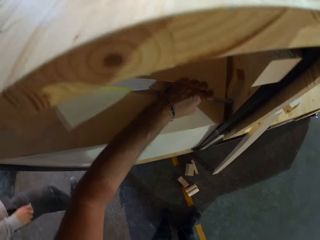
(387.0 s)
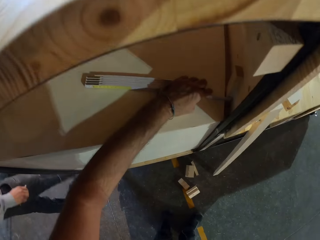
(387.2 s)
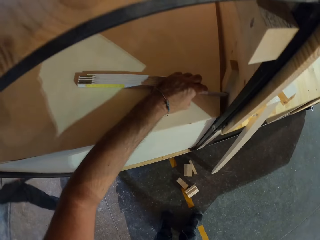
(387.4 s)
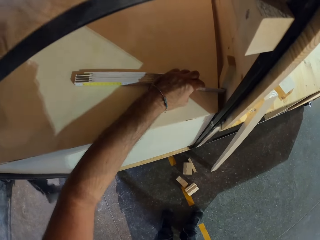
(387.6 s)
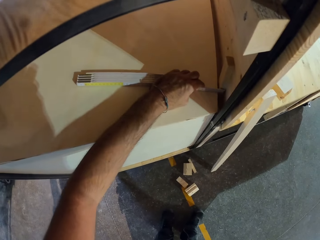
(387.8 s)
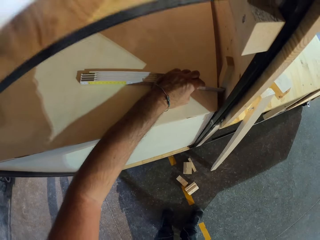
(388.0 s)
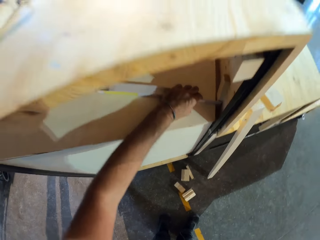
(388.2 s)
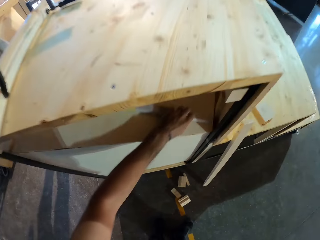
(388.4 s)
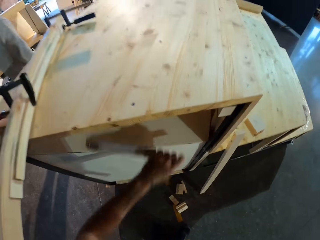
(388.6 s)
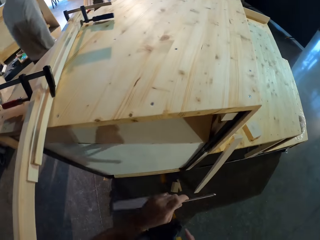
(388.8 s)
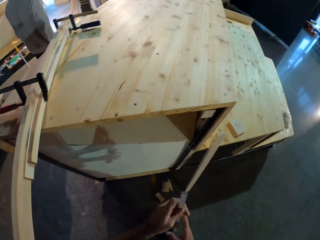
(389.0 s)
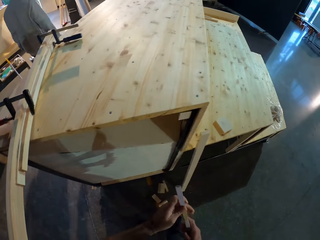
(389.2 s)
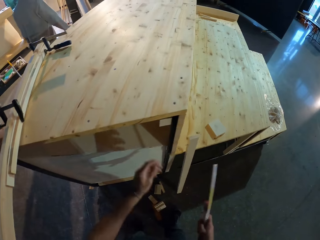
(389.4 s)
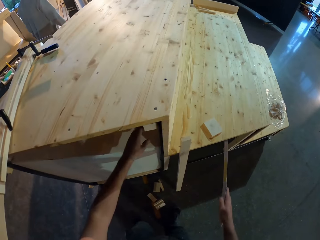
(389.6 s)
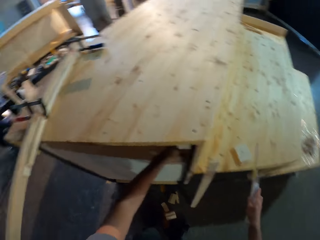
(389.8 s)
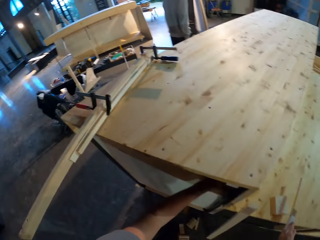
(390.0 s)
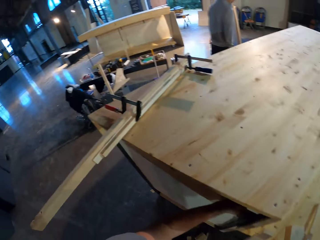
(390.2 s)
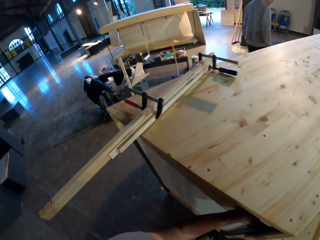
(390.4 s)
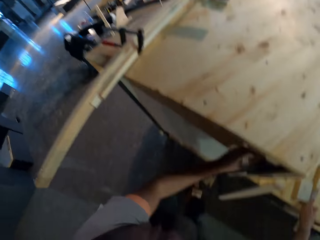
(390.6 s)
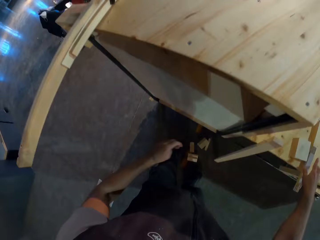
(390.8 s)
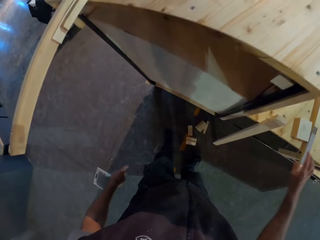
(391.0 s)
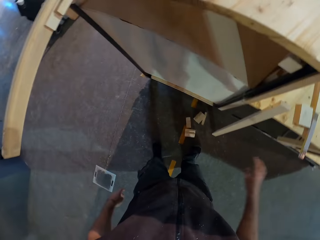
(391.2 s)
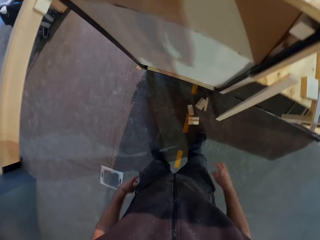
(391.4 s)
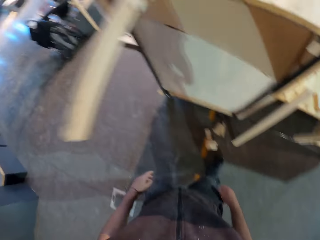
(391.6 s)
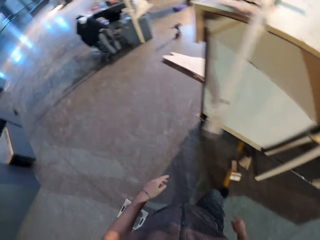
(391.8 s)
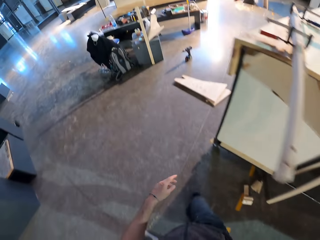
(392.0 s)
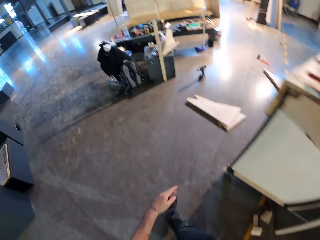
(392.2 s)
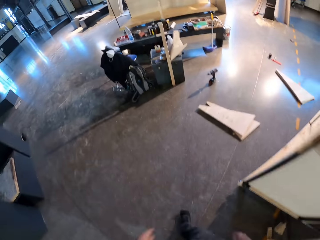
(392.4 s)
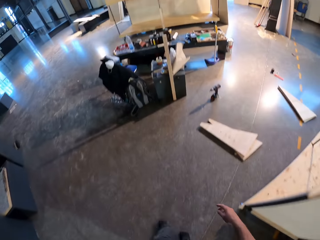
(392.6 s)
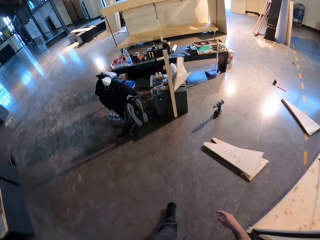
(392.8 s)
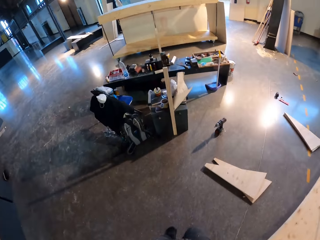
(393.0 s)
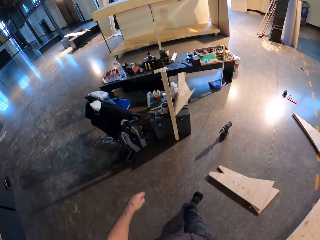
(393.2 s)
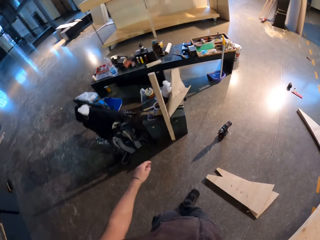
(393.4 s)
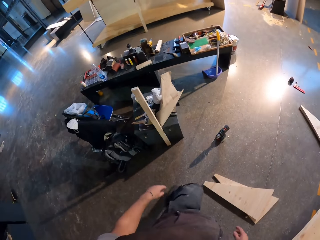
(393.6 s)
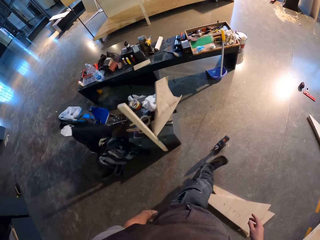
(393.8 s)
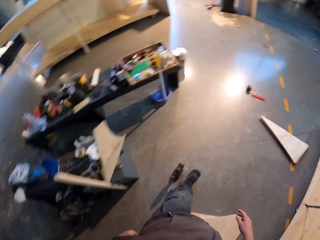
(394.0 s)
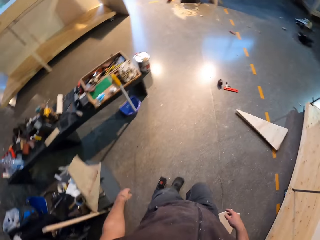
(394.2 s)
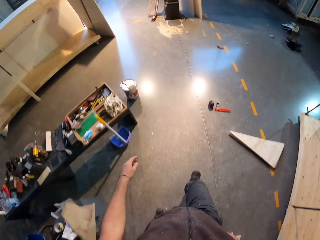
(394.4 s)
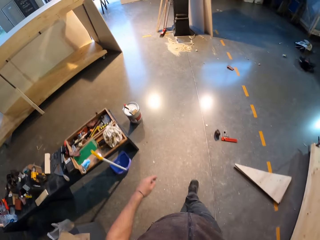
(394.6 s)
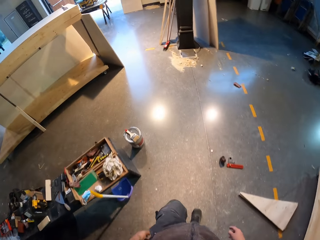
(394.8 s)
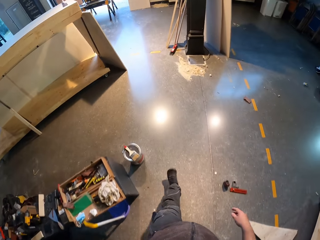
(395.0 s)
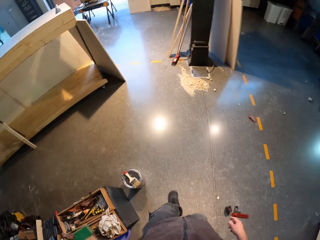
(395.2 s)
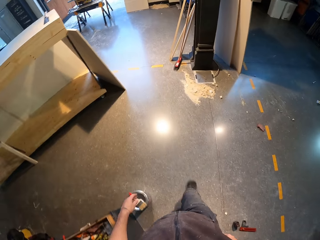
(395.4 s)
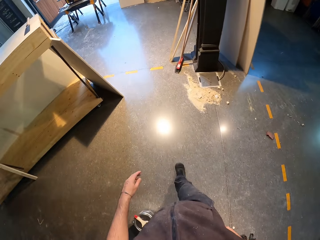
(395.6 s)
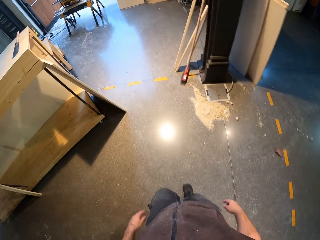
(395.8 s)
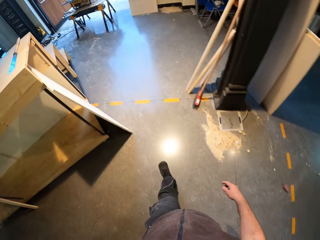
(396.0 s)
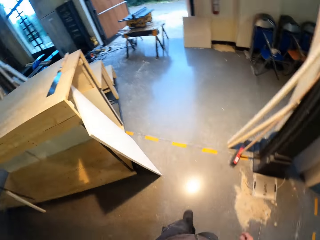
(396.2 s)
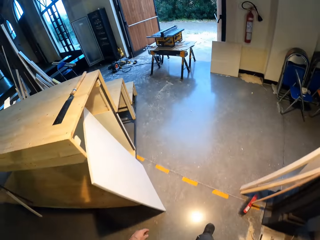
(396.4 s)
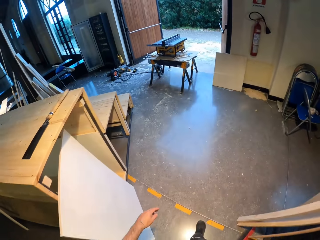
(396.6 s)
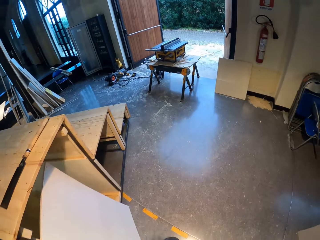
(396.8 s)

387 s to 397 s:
The camera wearer removes the foldable ruler from the plank of wood with his left hand. He passes the foldable ruler from his left hand to his right hand. He stretches his left hand below the wood. He places the foldable ruler on the furniture with his right hand. He walks across the workshop.

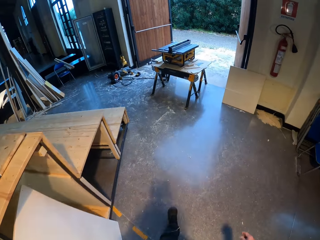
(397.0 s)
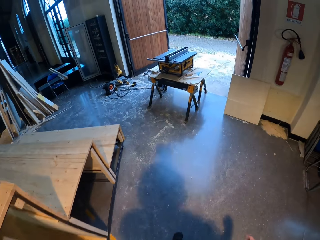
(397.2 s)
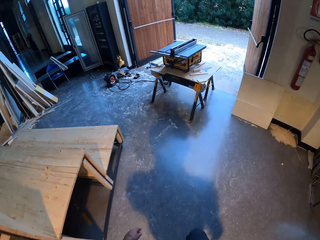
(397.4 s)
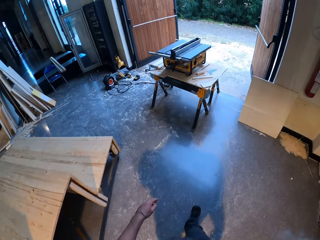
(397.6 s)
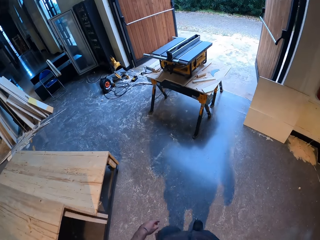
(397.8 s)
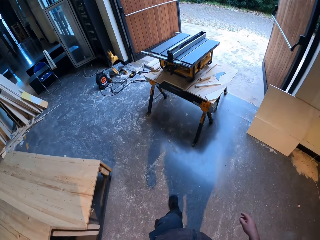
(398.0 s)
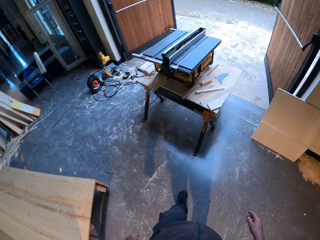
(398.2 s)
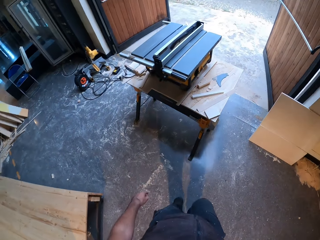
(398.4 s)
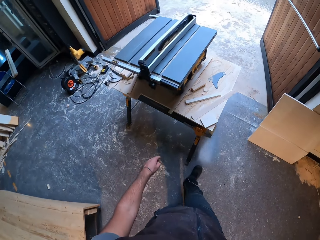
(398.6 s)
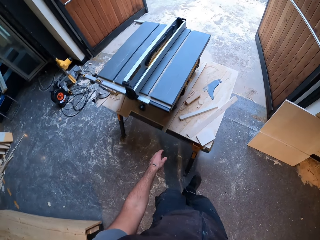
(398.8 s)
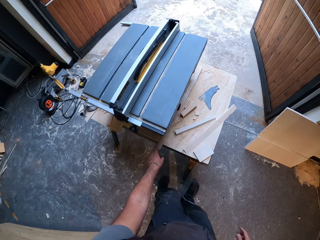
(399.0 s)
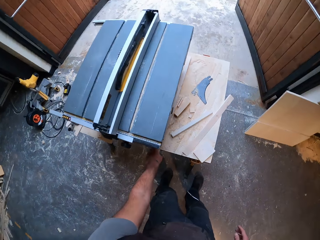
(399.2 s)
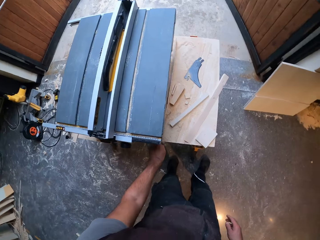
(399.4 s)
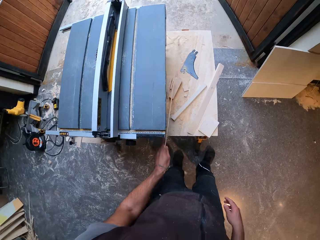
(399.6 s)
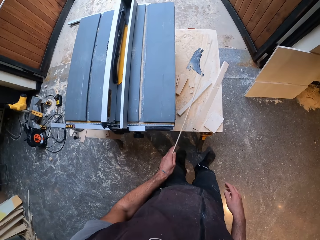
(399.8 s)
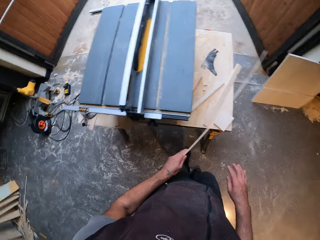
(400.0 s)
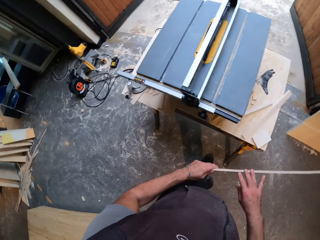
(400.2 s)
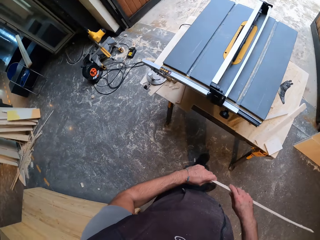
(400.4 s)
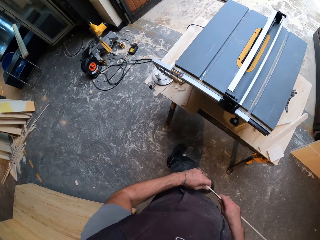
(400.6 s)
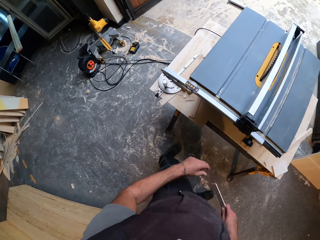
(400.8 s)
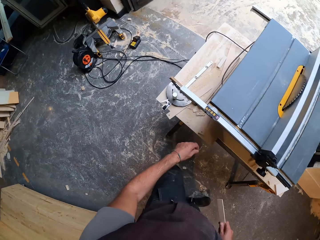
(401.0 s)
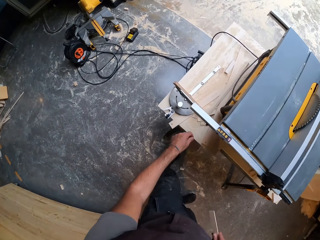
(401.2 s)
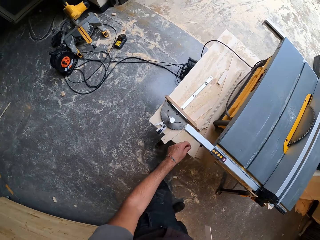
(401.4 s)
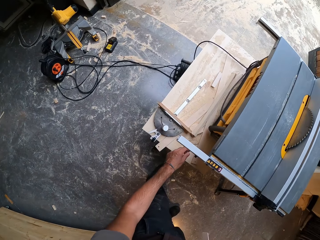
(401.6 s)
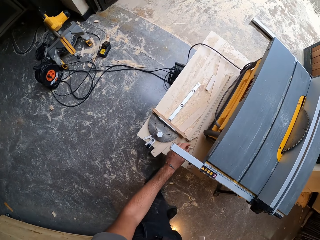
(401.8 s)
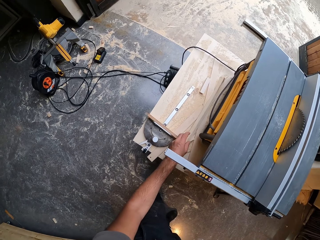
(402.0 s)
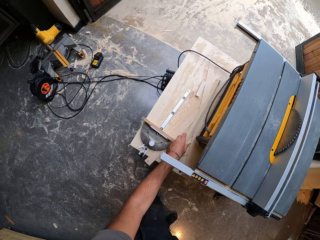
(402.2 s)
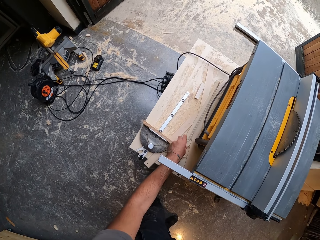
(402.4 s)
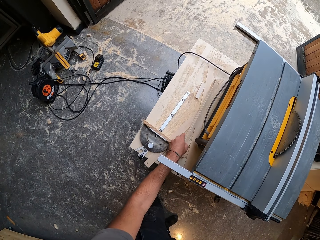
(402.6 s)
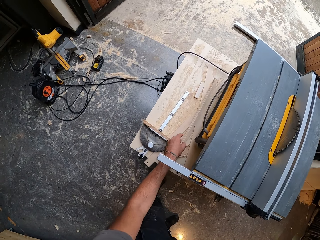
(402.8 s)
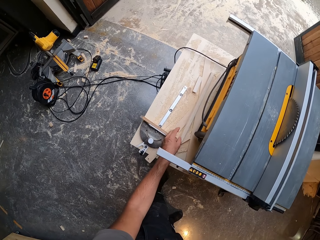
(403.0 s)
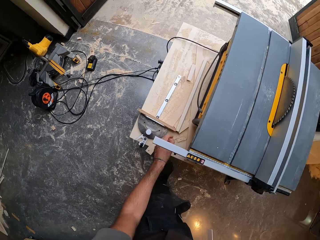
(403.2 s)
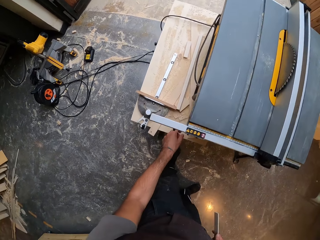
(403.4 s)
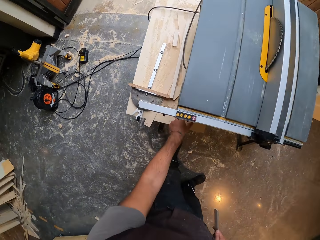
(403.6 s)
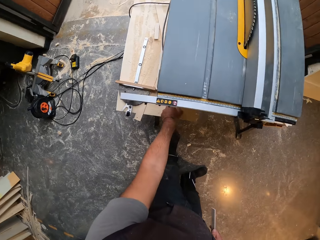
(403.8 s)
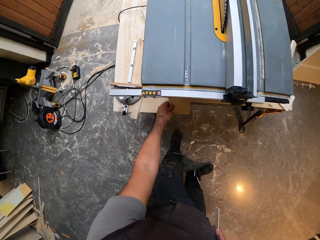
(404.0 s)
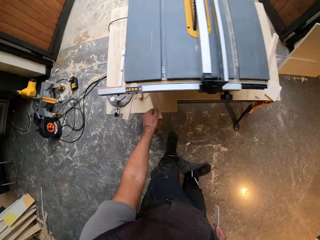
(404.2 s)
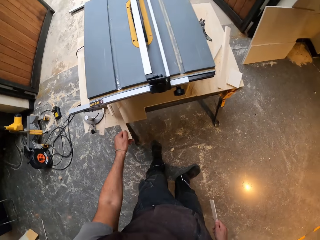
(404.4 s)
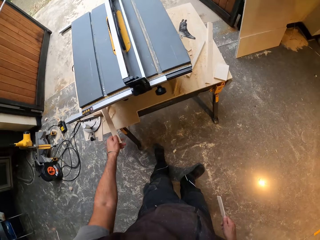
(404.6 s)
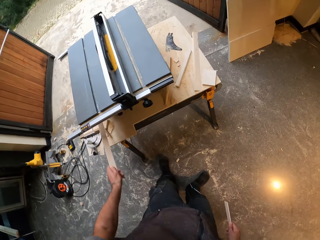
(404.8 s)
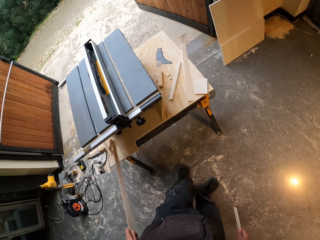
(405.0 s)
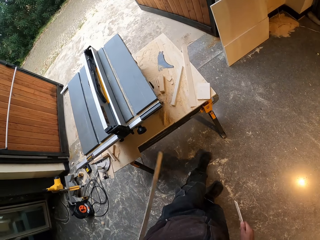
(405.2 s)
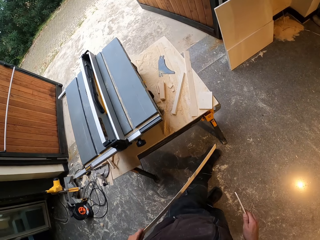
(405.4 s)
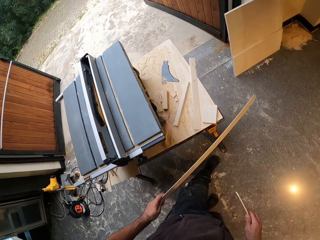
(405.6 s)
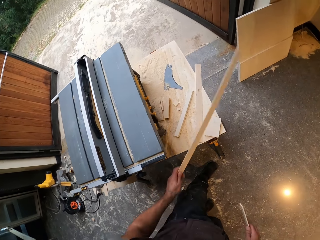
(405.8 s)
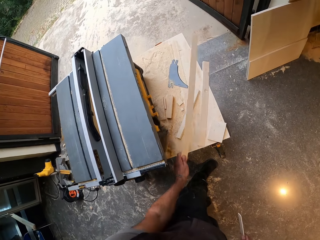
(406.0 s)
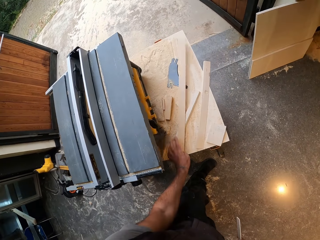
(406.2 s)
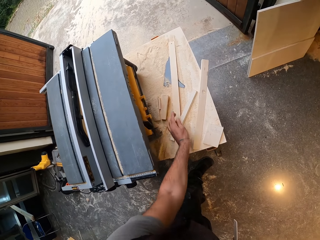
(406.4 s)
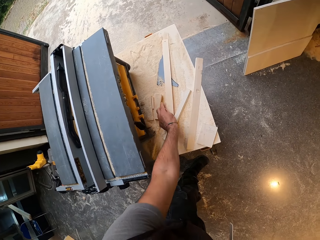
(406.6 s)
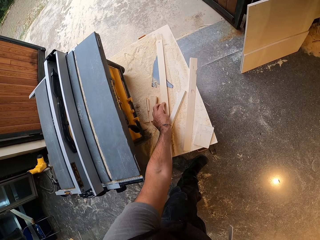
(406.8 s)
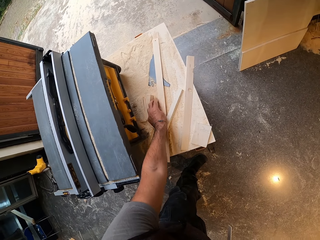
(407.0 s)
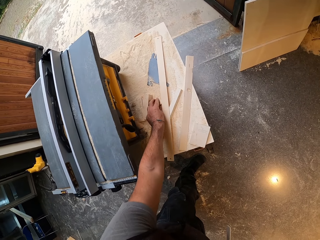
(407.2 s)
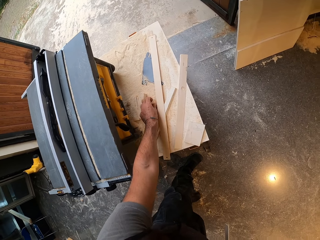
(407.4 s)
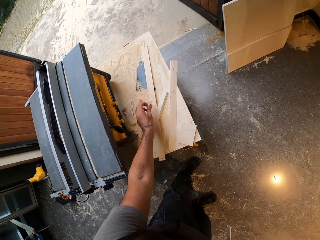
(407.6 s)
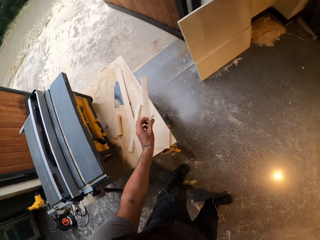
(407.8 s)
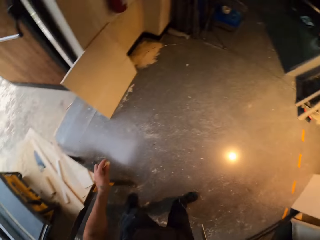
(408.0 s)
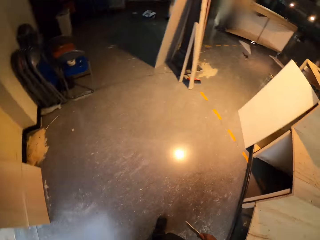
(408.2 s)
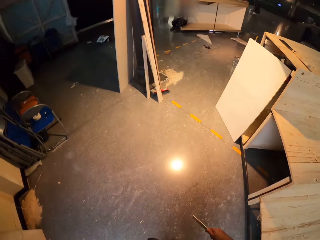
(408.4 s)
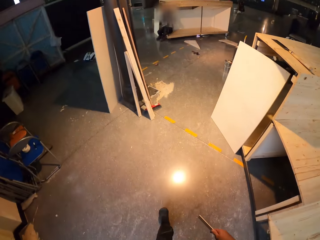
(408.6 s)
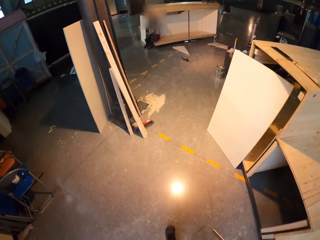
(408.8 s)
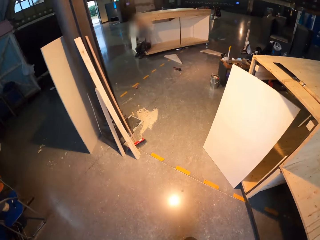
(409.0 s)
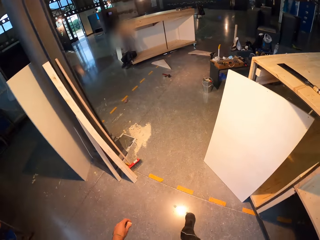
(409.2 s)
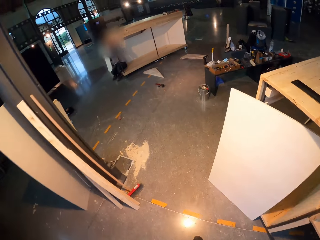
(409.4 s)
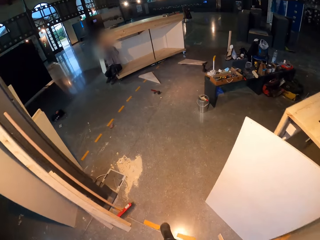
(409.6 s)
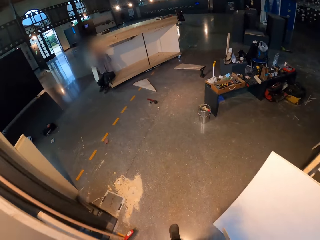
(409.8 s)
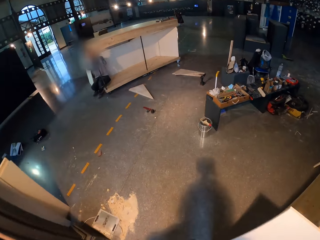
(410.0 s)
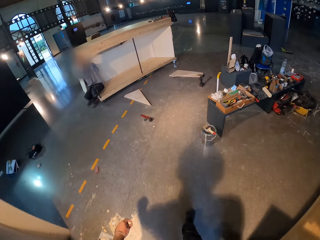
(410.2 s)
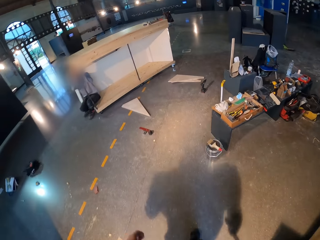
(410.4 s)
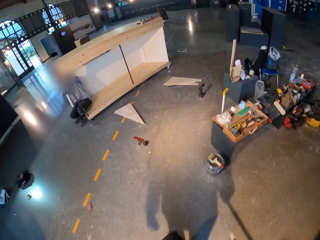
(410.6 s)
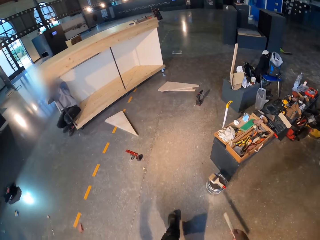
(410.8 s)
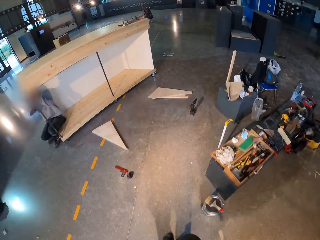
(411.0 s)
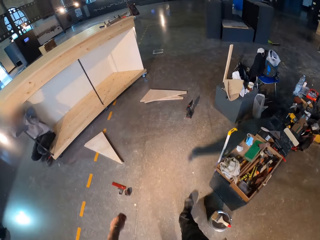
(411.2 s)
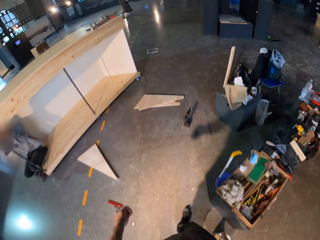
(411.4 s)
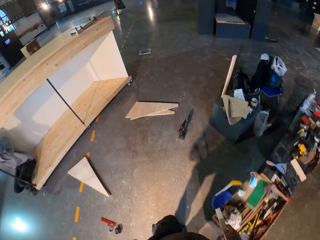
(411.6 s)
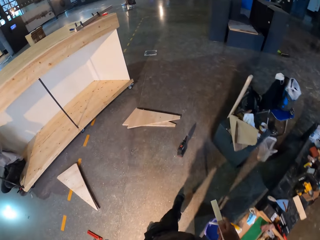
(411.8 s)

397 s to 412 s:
The camera wearer picks up a plank of wood on a table saw with his left hand. He passes the plank of wood to his right hand from the left hand. He moves a plank of wood from the table saw with his left hand. He picks up a piece of wood with his left hand. He drops the wood in his left hand. He picks up a plank of wood on the table saw with his left hand. He drops the plank of wood on the table saw with his left hand. He picks up a chip of wood with his left hand. He walks across the workshop.
